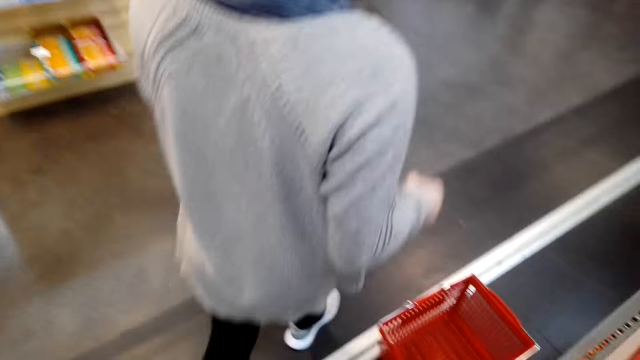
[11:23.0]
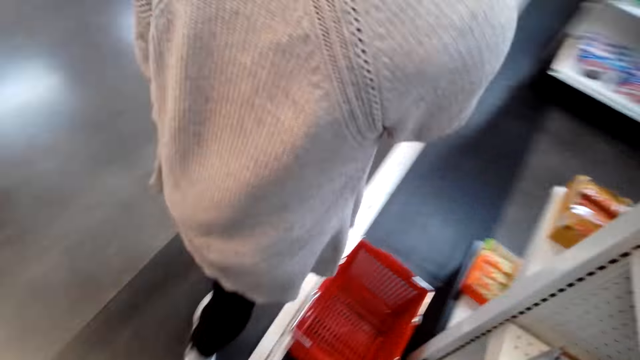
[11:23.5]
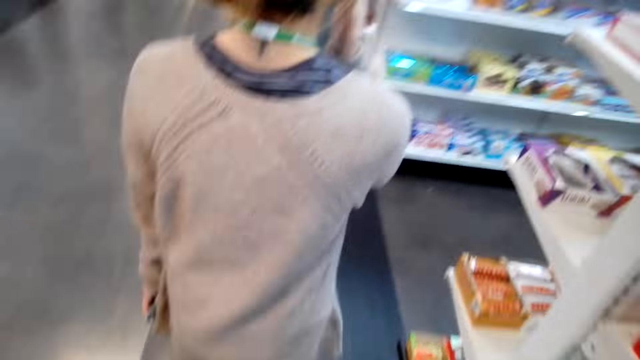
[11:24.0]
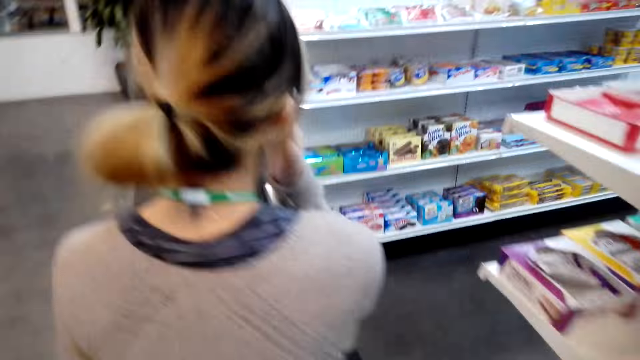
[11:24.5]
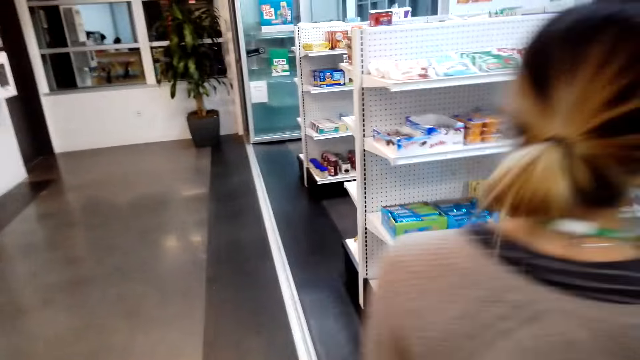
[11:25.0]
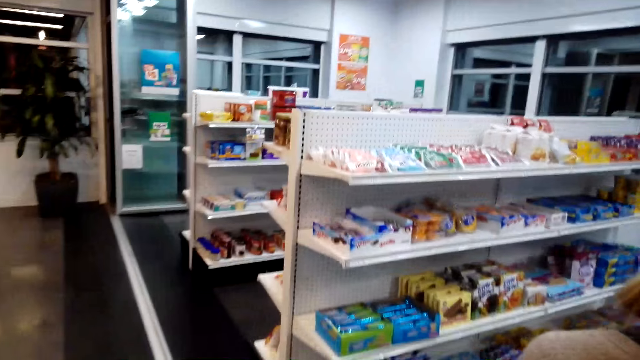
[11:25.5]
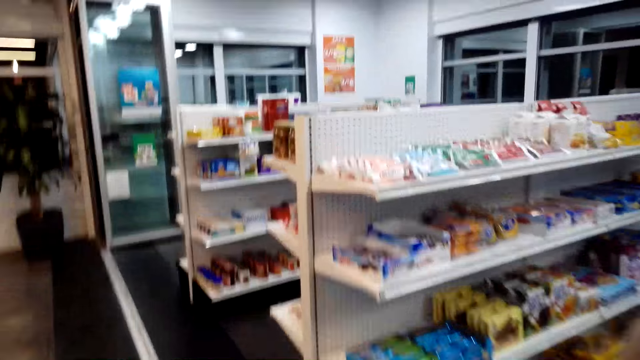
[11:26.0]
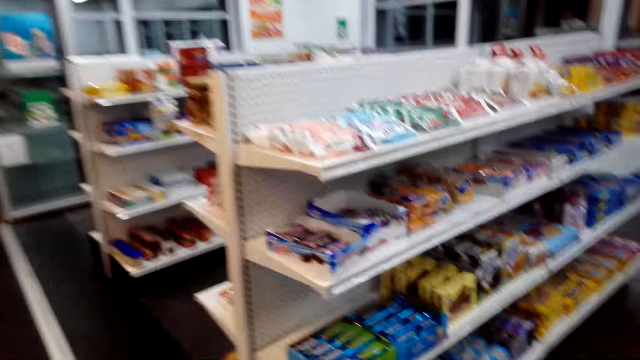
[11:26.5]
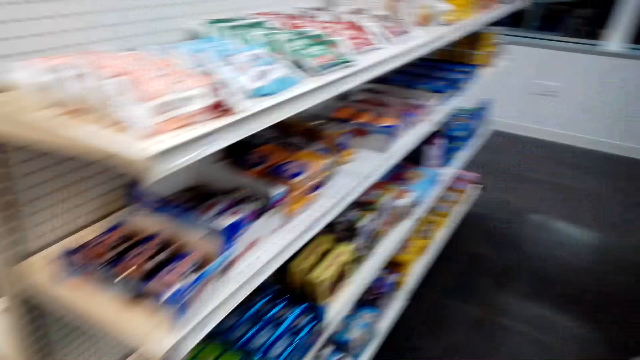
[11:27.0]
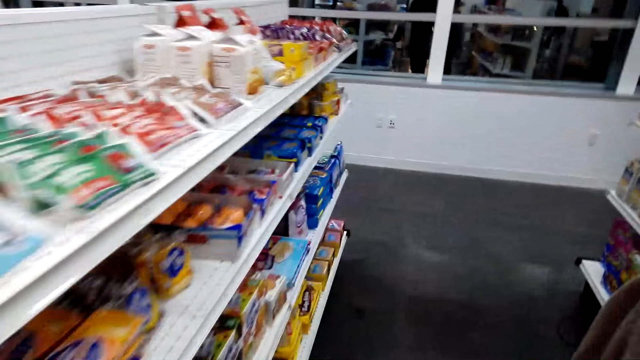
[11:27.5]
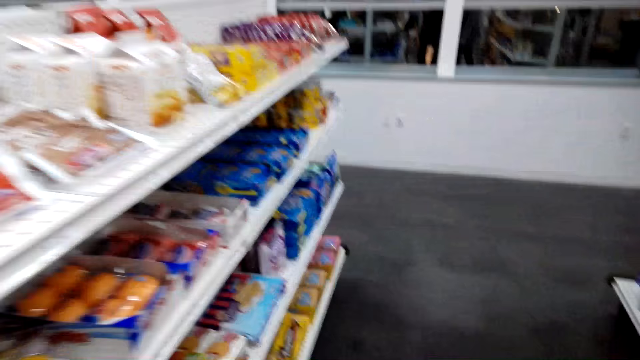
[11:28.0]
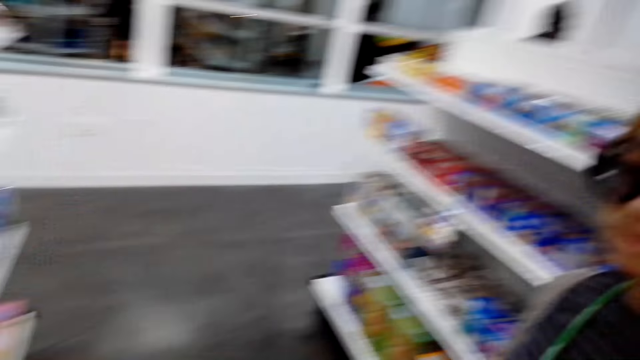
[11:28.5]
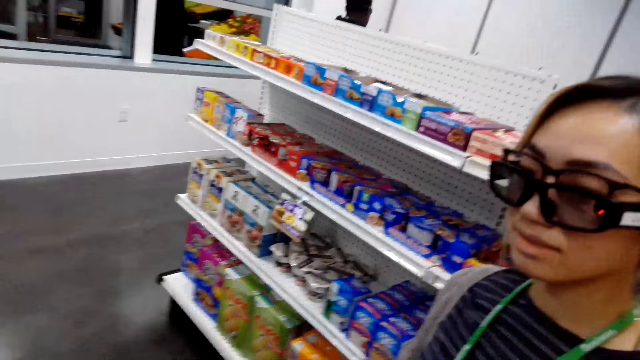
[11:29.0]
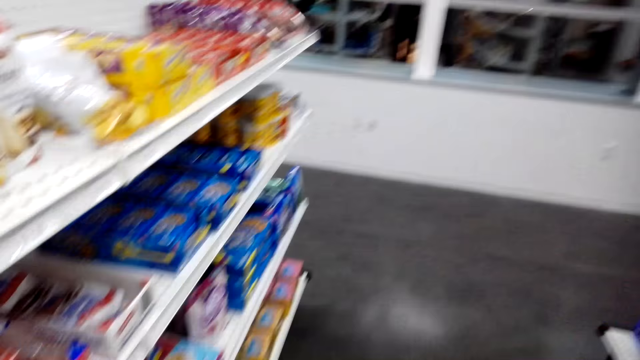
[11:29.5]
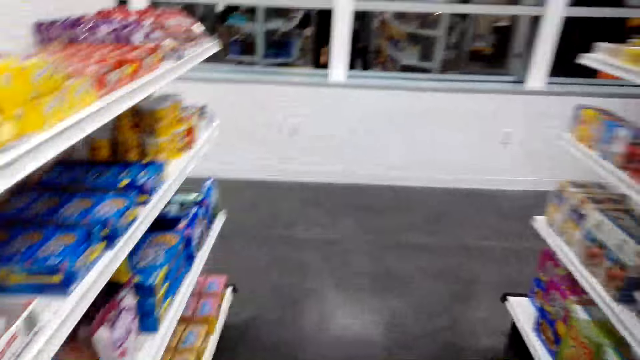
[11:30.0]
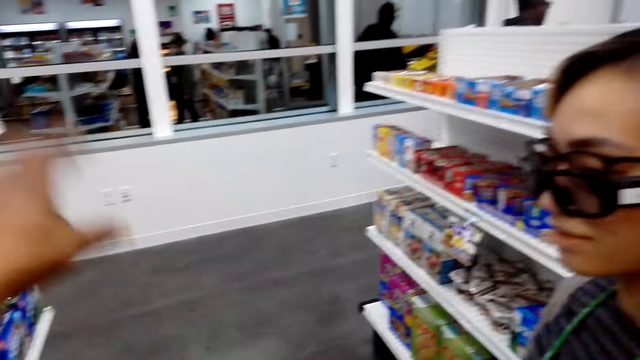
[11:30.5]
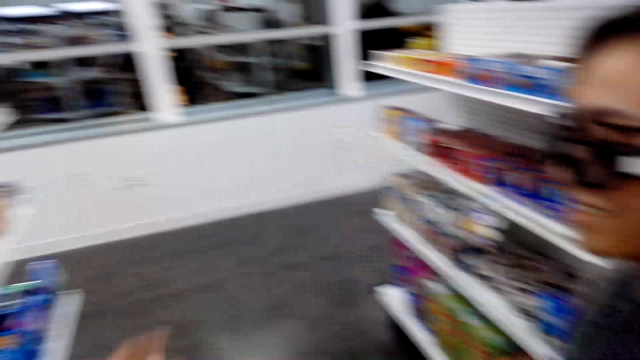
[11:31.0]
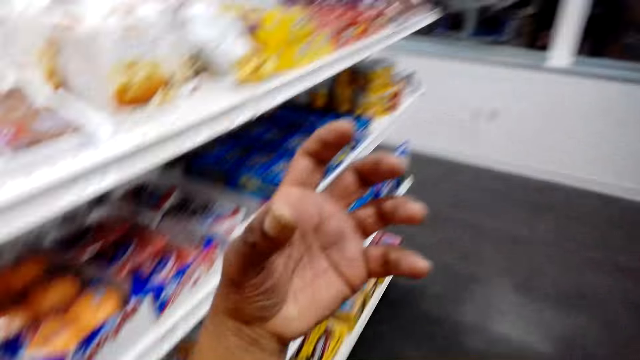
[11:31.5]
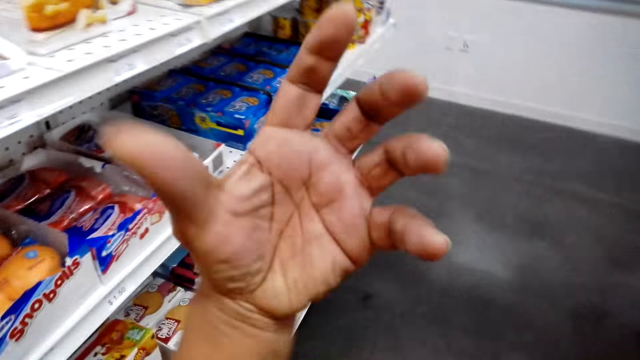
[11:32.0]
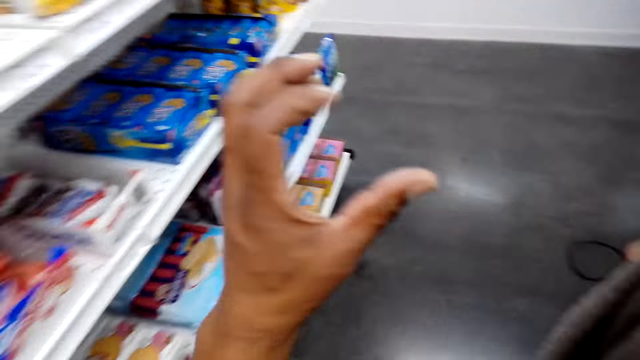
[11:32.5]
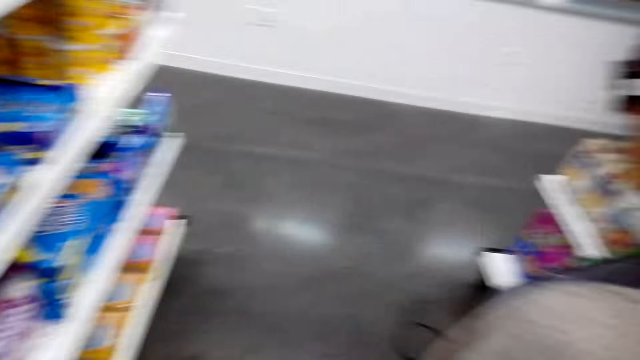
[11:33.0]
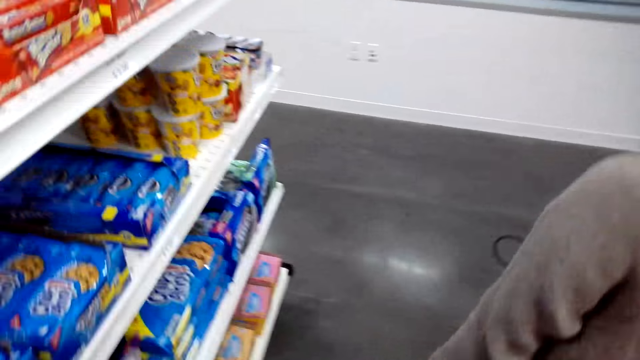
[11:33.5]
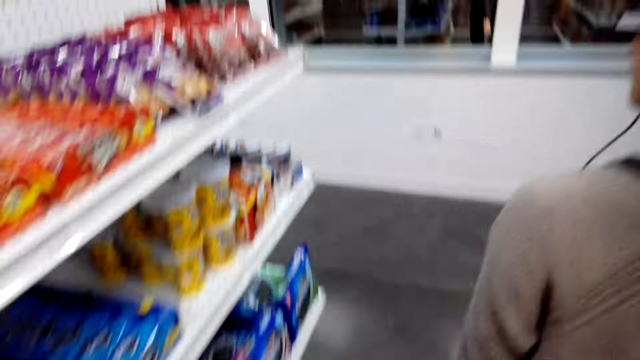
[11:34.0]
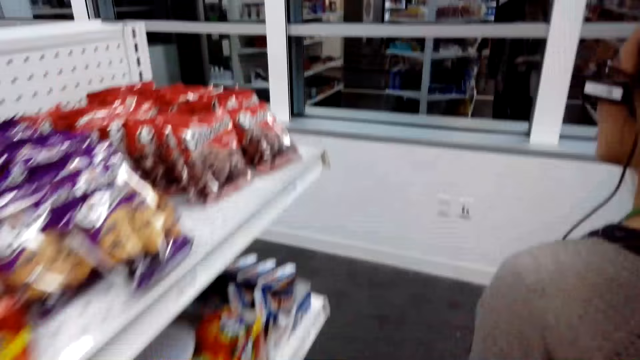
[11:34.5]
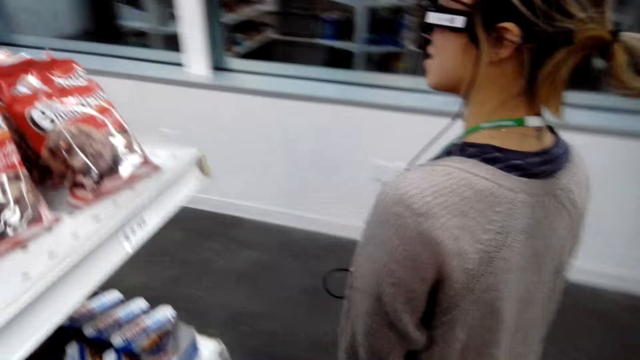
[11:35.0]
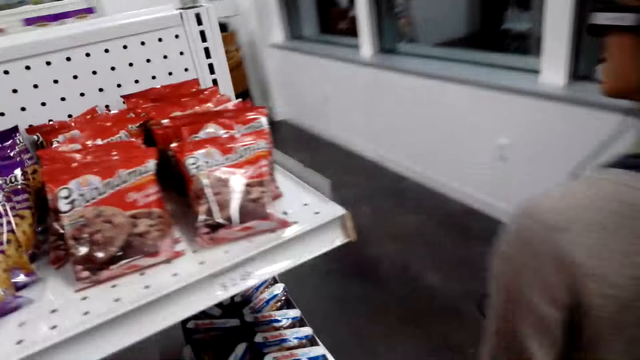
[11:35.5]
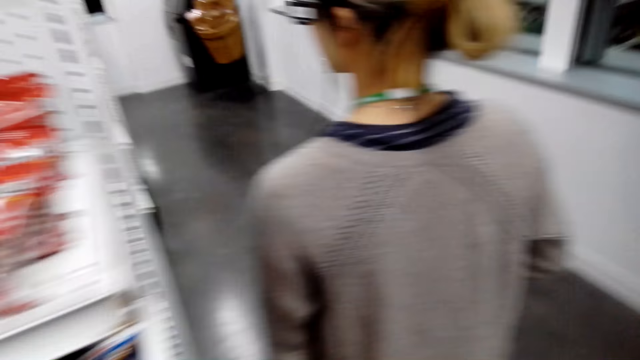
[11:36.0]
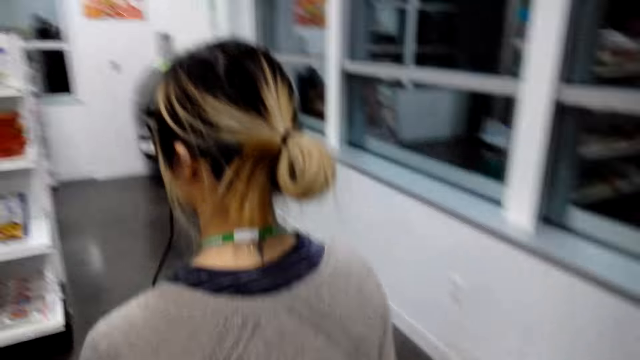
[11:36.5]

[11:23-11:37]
A woman walks around the supermarket. The camera wearer talks to the woman. He raises his left hand.

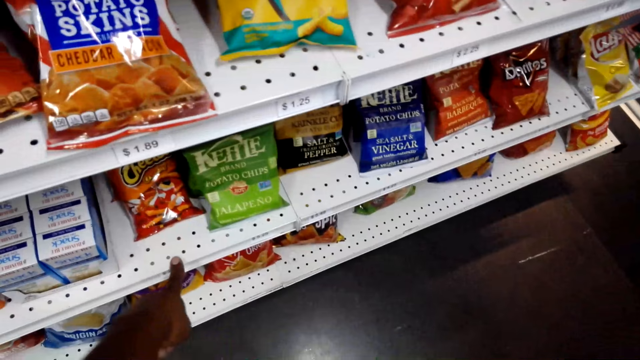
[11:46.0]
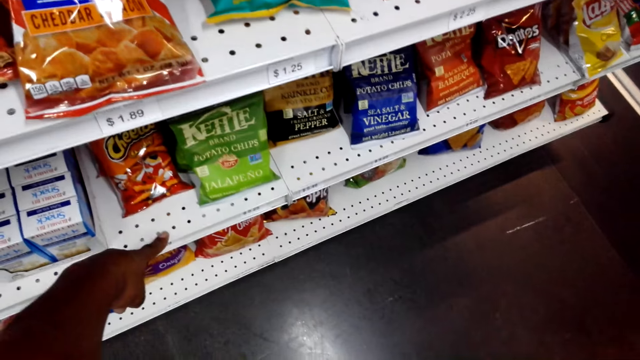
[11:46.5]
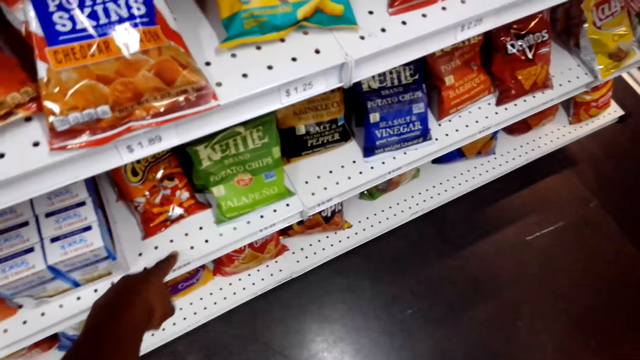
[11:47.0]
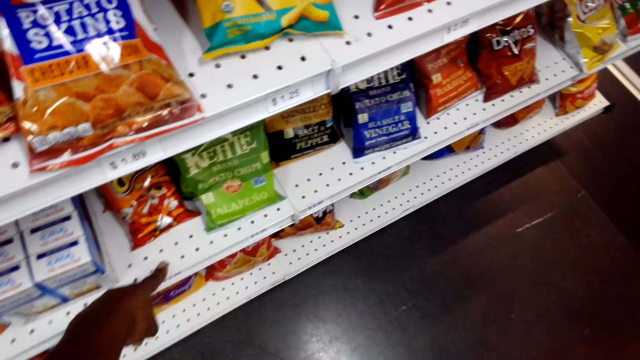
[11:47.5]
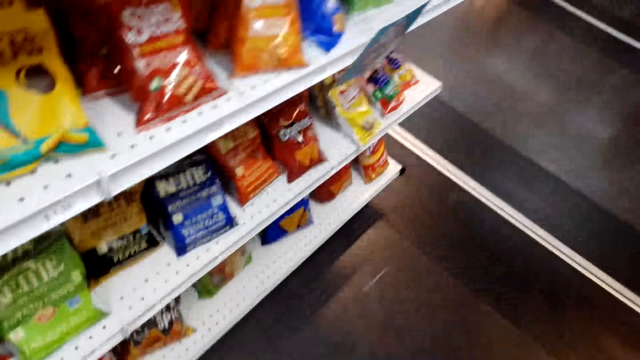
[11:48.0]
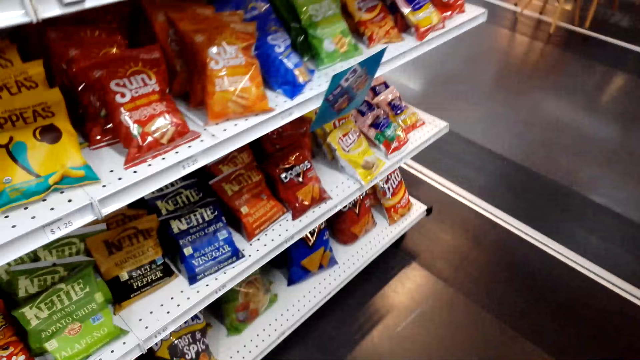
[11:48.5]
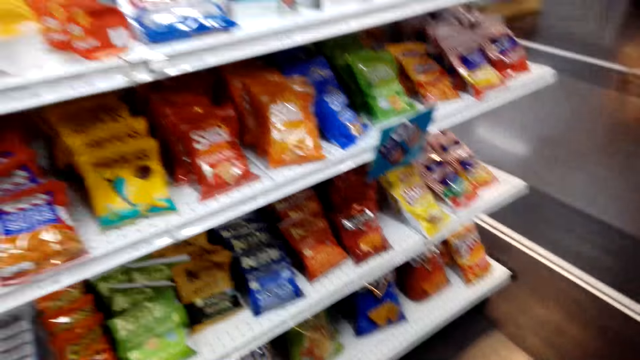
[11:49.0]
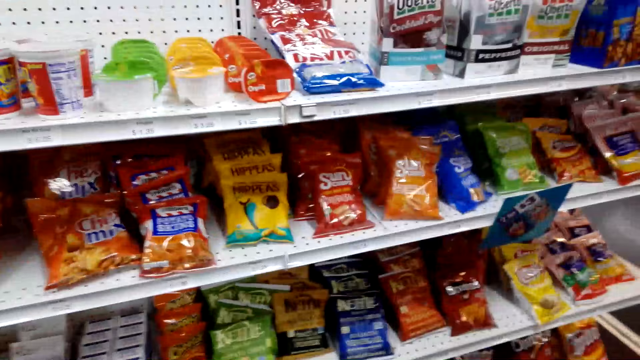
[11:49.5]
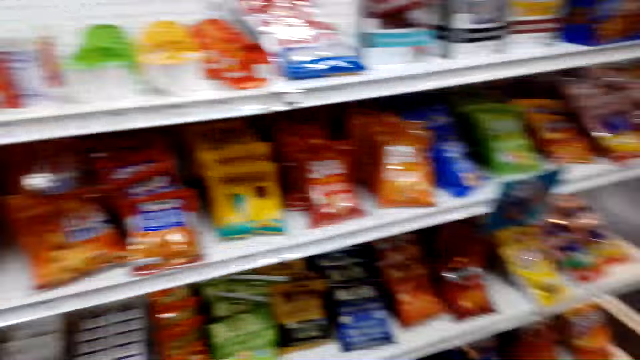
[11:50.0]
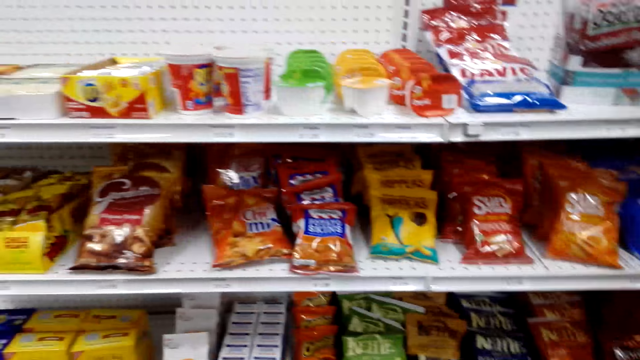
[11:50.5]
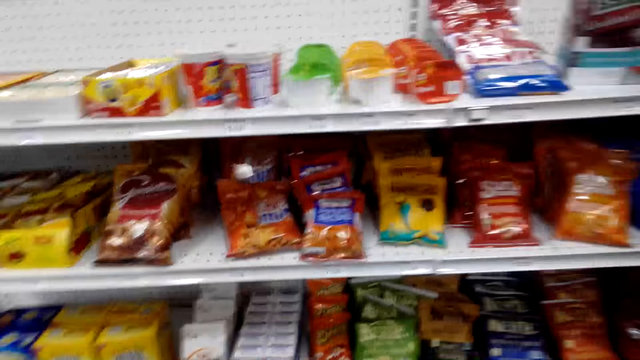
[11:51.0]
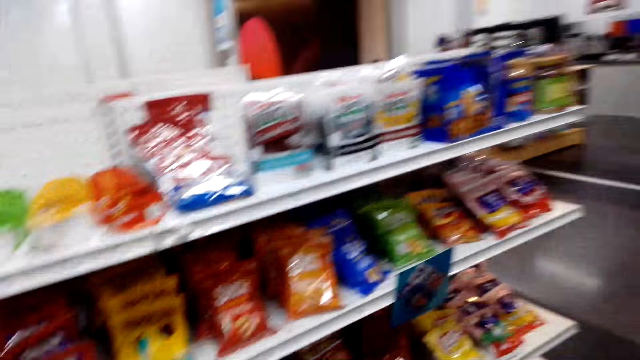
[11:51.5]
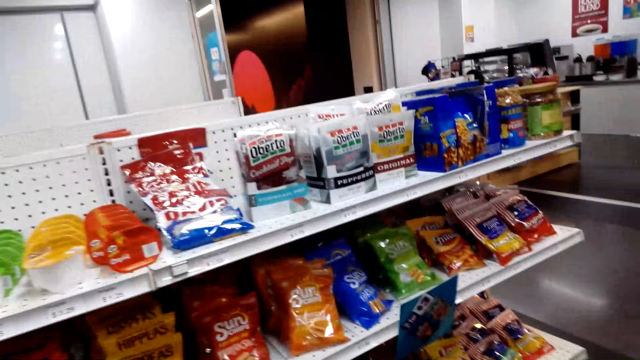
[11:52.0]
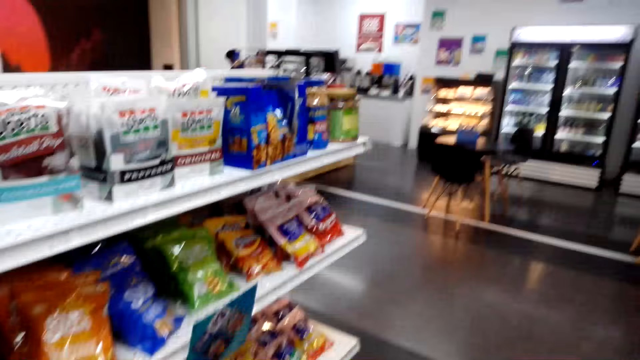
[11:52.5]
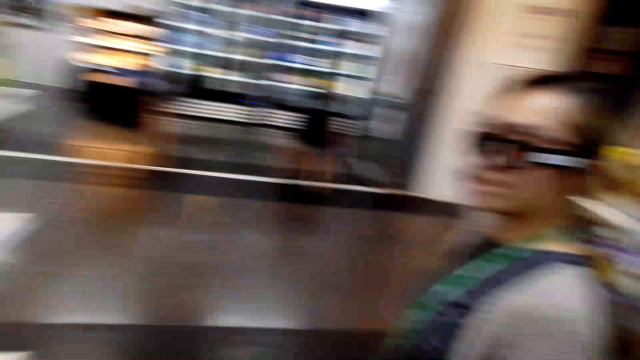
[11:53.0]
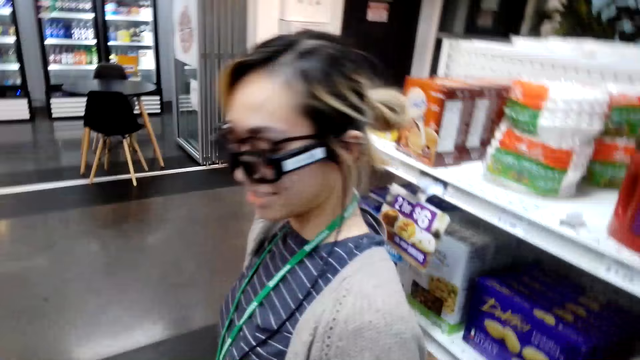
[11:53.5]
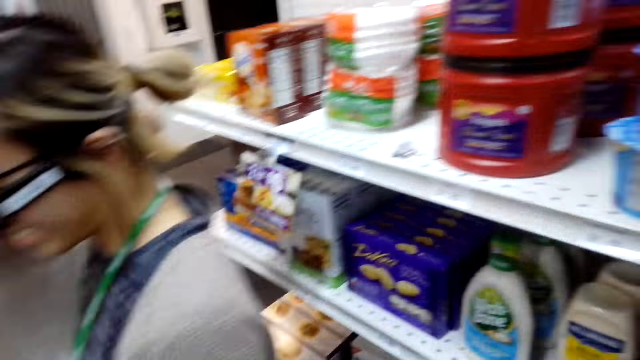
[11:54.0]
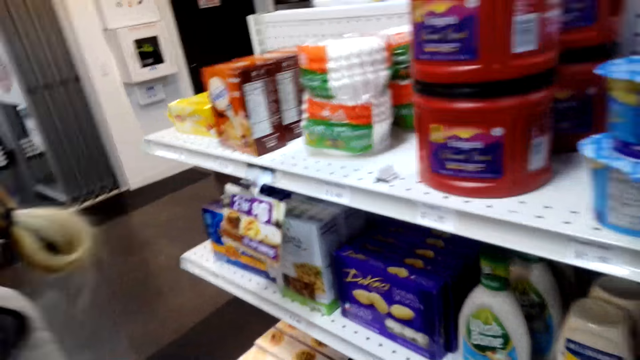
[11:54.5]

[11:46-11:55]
The camera wearer stretches his left hand.
